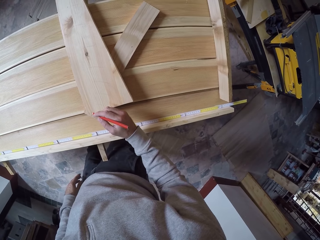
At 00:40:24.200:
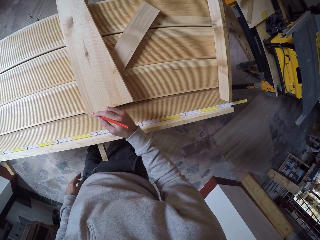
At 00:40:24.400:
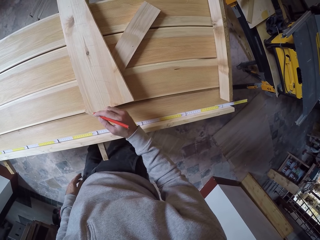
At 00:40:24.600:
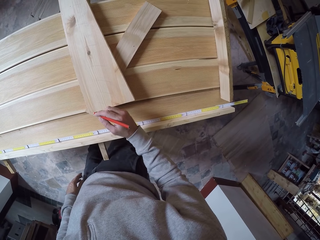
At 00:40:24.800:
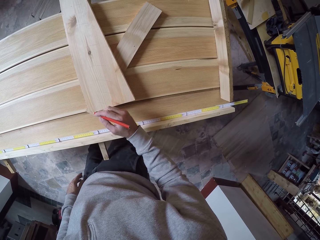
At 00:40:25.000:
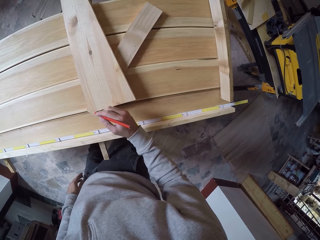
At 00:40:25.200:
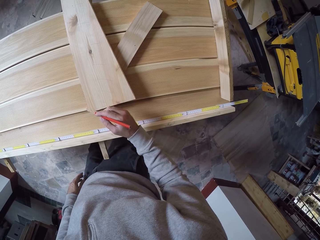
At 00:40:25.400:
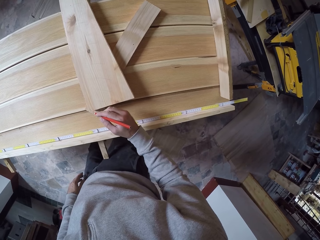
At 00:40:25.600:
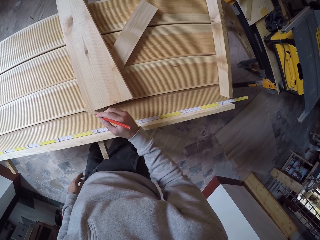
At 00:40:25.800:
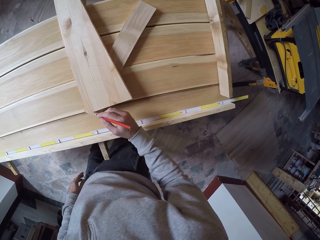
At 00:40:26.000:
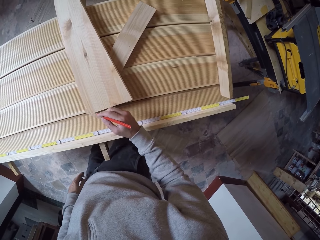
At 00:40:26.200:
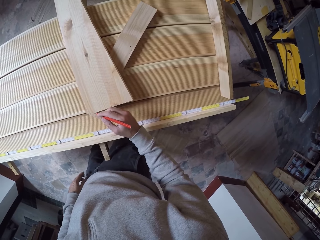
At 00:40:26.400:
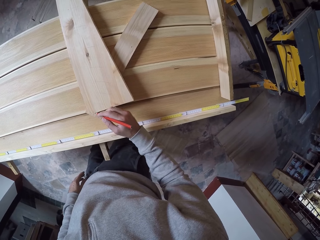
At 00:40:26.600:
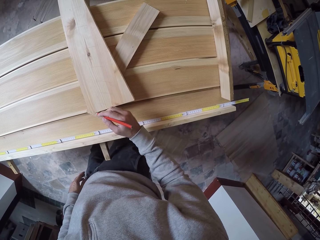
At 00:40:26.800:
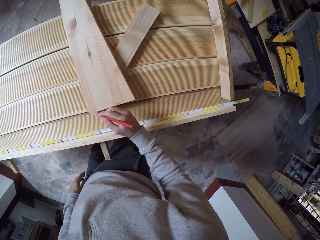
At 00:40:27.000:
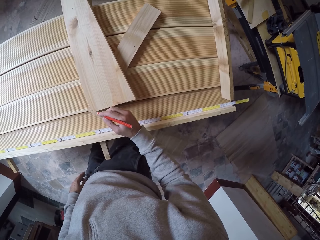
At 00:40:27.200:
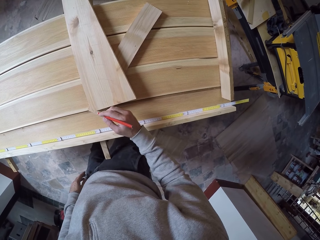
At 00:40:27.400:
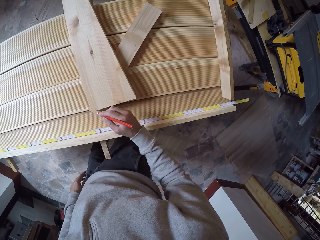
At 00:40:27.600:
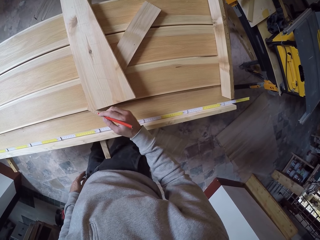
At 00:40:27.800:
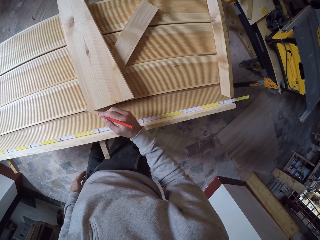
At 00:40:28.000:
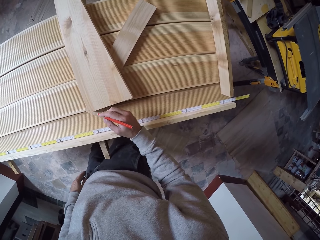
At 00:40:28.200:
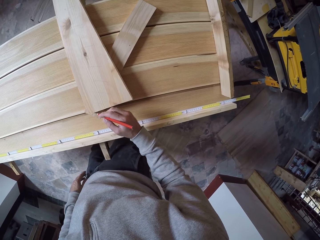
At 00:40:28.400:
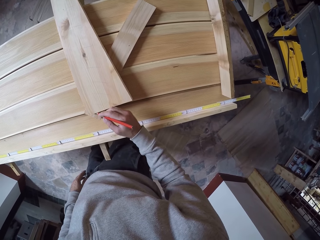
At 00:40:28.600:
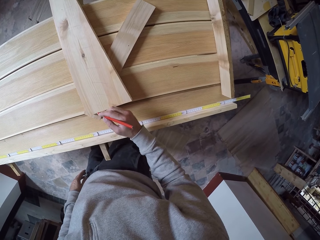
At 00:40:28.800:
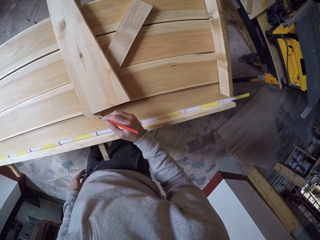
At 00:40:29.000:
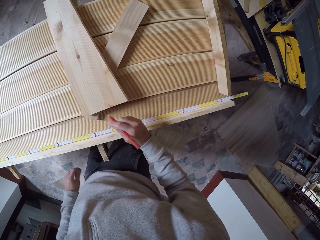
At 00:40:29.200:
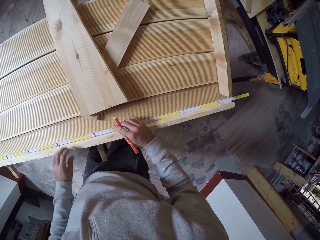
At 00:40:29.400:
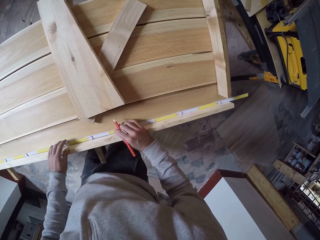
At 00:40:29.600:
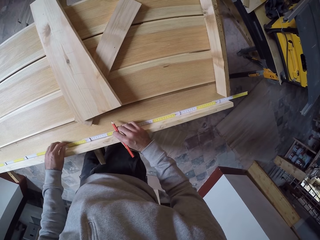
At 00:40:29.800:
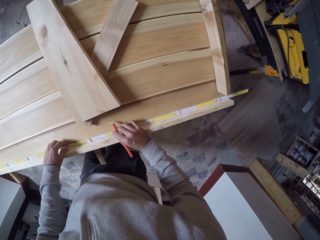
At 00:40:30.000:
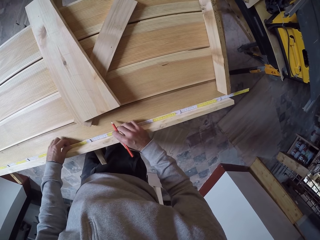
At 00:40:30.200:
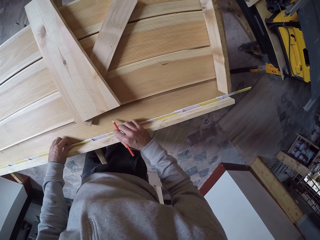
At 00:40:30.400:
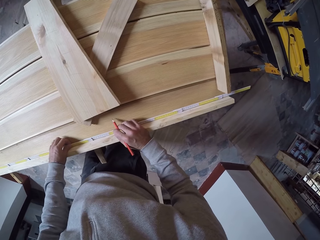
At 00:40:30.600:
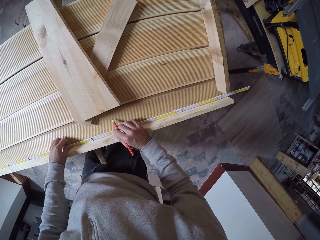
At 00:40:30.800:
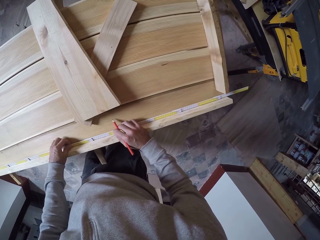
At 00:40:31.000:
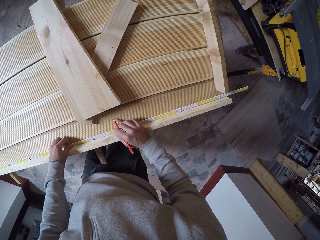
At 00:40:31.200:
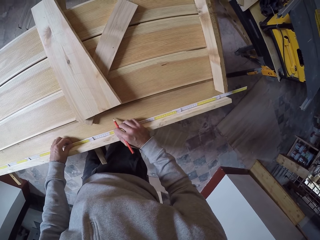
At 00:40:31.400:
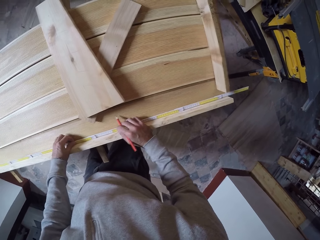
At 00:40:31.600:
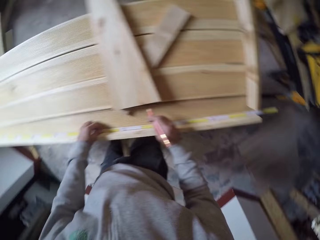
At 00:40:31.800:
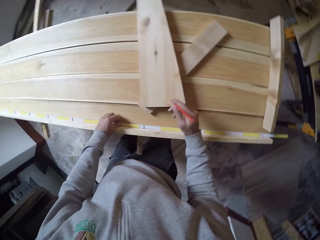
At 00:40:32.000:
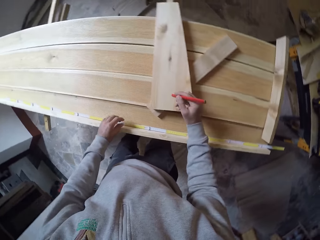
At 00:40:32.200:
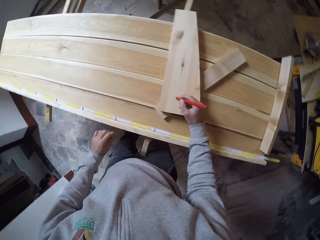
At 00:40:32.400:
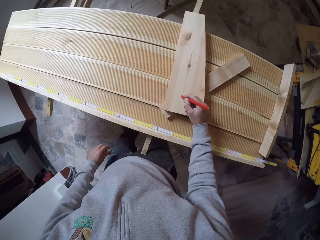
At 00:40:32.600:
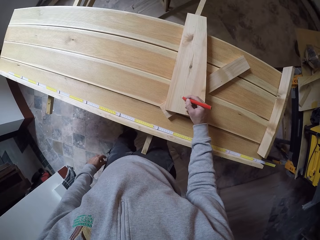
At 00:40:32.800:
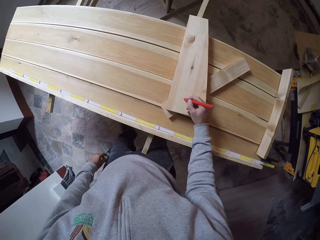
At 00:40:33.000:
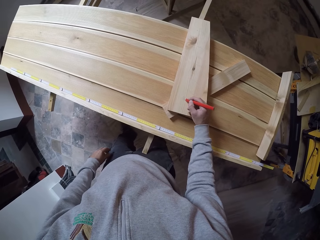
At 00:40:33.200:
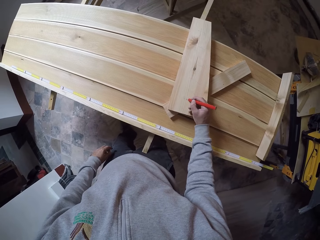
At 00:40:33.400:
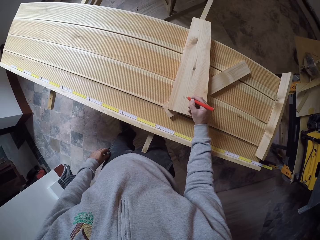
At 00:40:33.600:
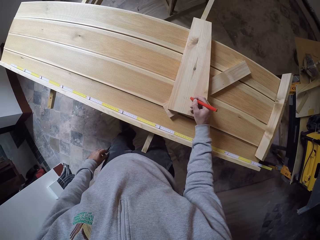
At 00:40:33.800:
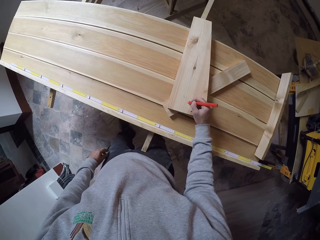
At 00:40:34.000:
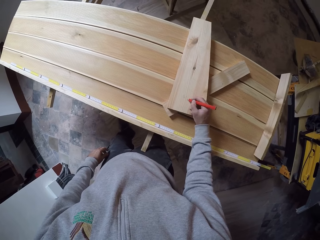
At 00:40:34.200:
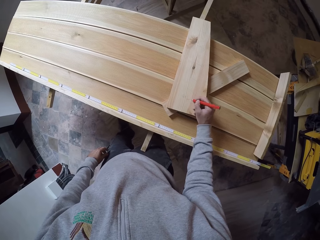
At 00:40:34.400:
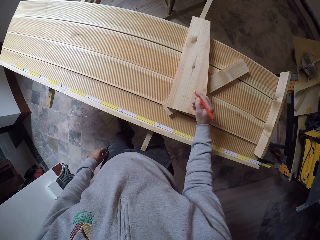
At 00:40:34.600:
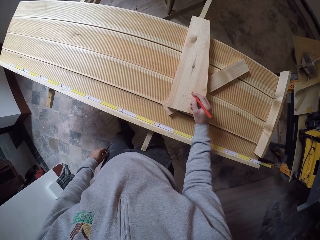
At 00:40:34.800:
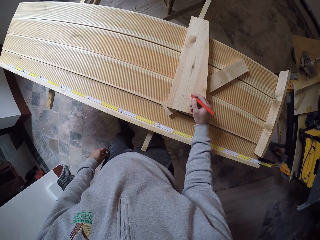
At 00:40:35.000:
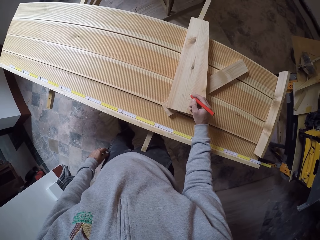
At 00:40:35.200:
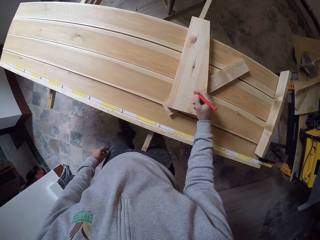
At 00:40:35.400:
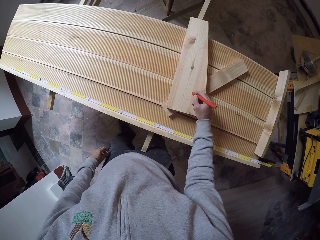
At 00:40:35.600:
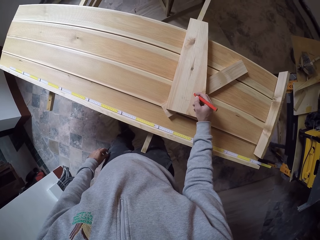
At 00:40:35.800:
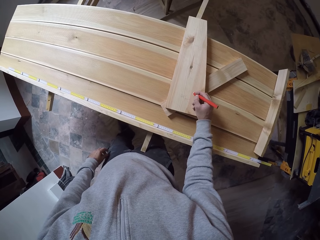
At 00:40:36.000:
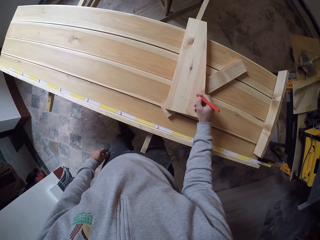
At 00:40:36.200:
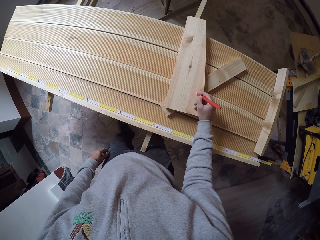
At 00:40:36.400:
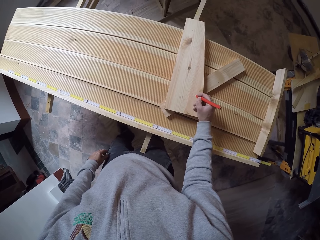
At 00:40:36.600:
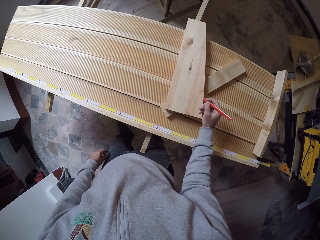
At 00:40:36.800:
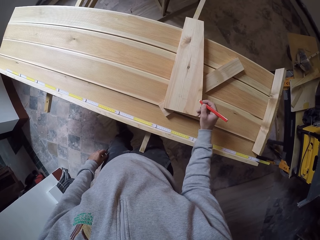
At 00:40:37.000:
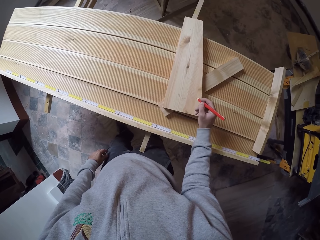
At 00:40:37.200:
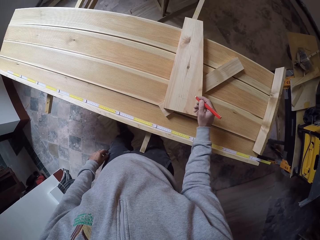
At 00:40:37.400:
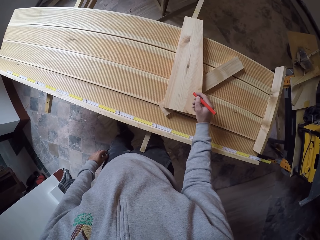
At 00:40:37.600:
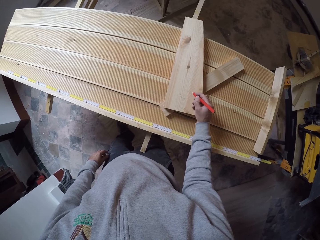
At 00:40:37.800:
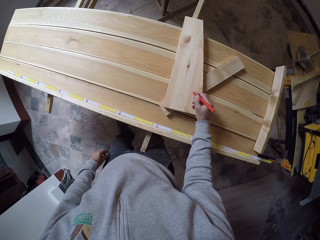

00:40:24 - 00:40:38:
The camera wearer stares at the table. They hold the ruler with both hands. They lift the right hand. They write on the wood.

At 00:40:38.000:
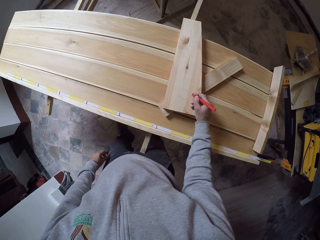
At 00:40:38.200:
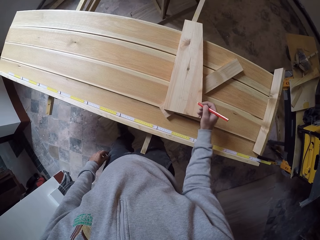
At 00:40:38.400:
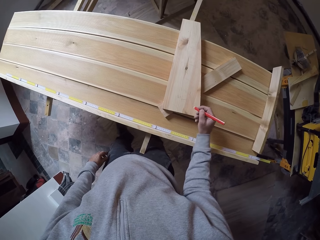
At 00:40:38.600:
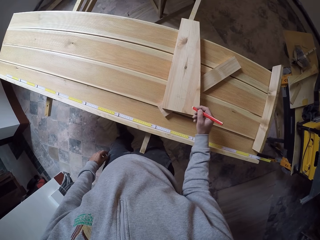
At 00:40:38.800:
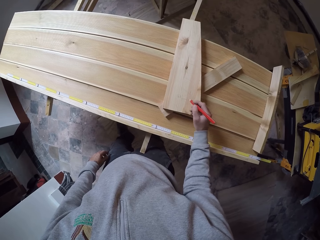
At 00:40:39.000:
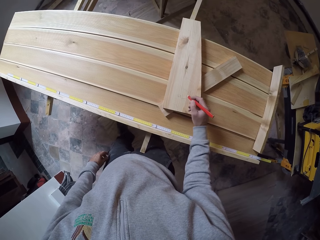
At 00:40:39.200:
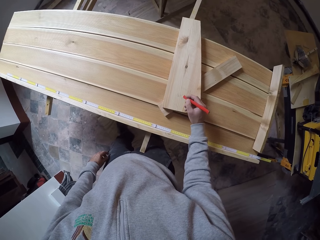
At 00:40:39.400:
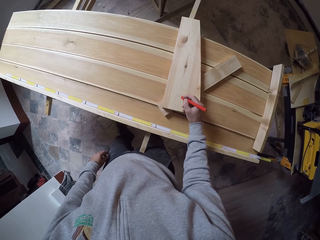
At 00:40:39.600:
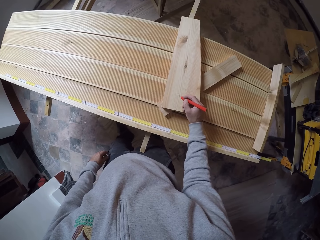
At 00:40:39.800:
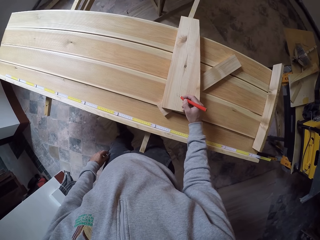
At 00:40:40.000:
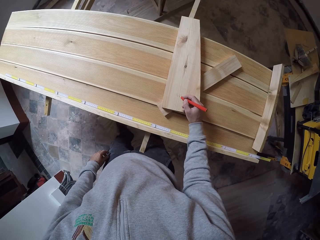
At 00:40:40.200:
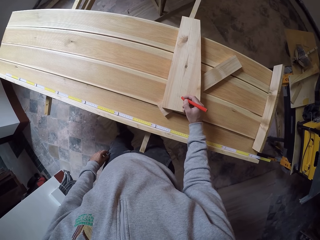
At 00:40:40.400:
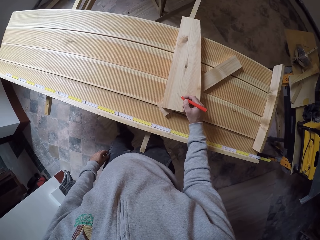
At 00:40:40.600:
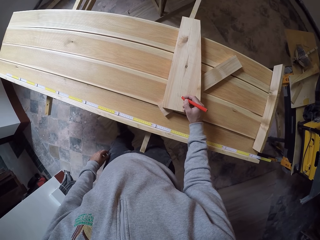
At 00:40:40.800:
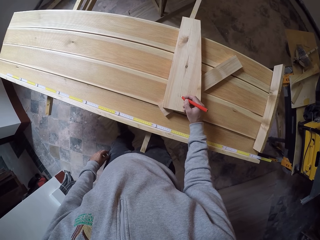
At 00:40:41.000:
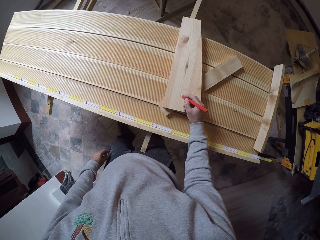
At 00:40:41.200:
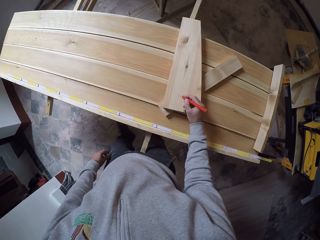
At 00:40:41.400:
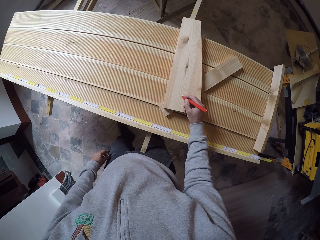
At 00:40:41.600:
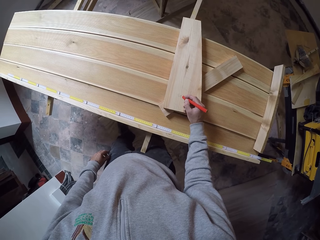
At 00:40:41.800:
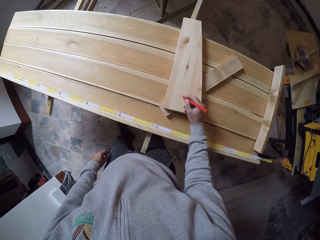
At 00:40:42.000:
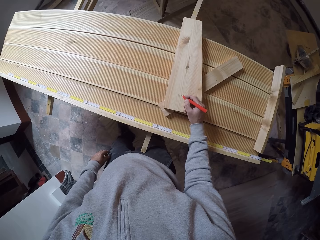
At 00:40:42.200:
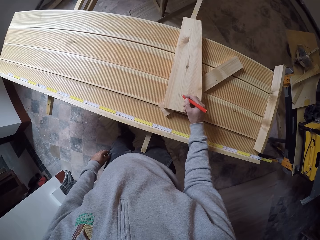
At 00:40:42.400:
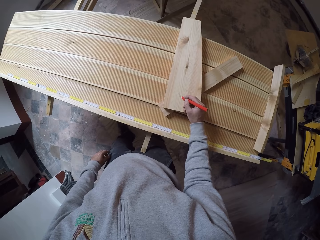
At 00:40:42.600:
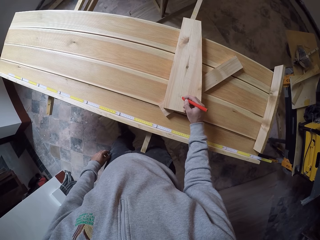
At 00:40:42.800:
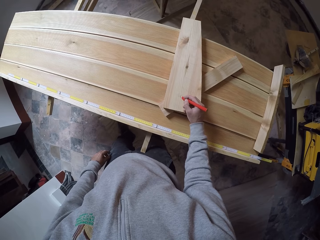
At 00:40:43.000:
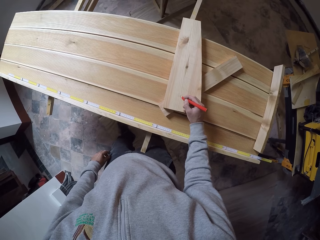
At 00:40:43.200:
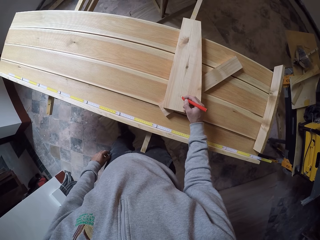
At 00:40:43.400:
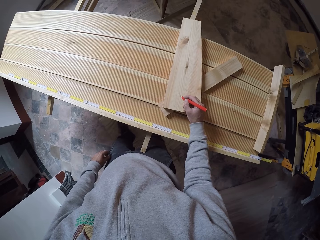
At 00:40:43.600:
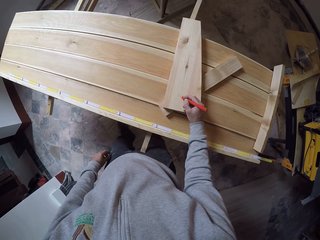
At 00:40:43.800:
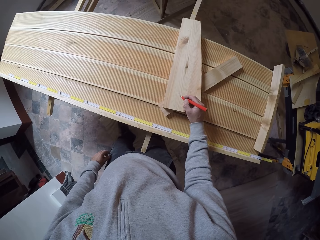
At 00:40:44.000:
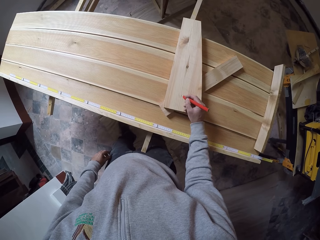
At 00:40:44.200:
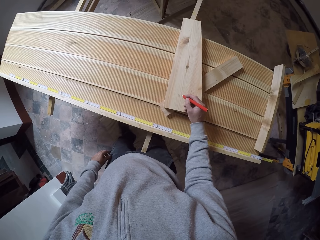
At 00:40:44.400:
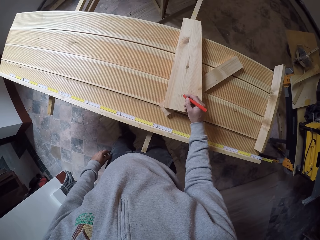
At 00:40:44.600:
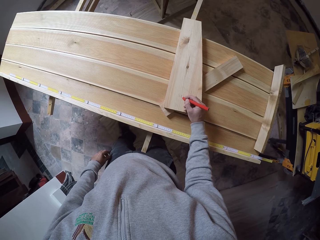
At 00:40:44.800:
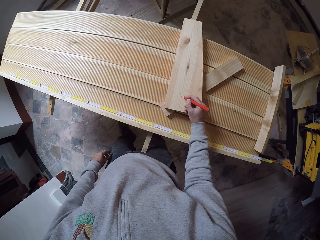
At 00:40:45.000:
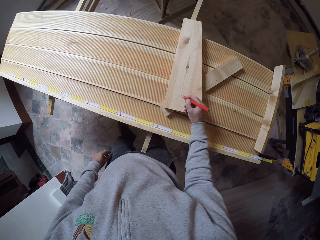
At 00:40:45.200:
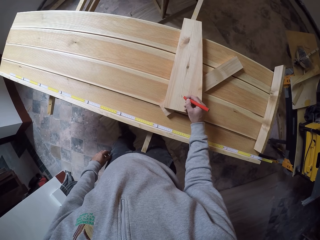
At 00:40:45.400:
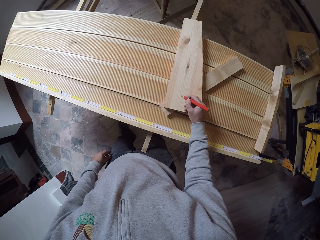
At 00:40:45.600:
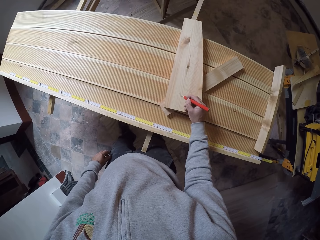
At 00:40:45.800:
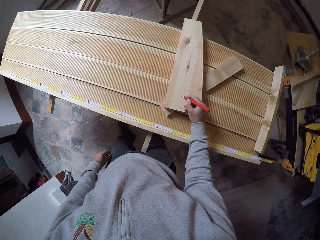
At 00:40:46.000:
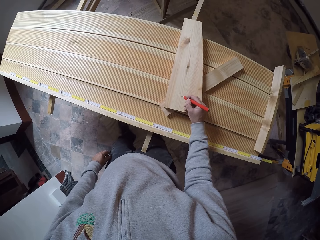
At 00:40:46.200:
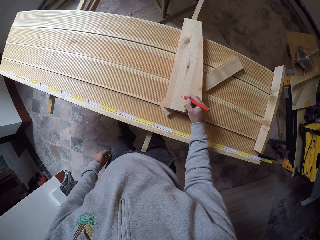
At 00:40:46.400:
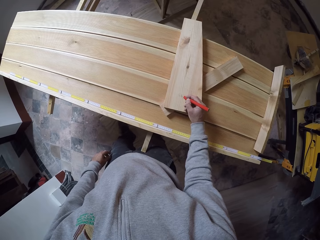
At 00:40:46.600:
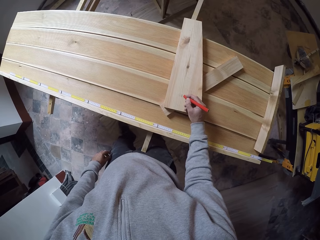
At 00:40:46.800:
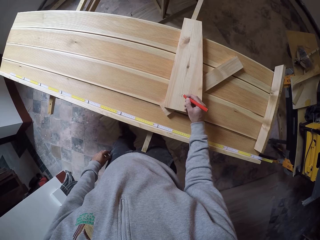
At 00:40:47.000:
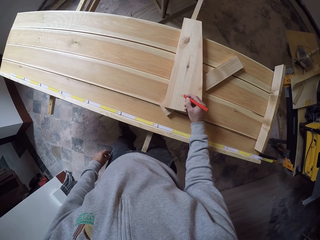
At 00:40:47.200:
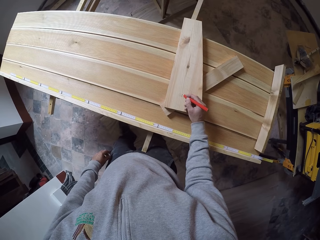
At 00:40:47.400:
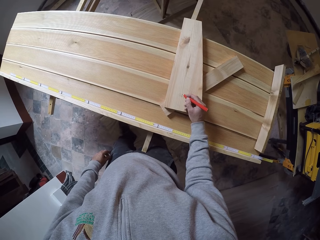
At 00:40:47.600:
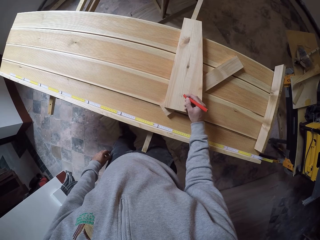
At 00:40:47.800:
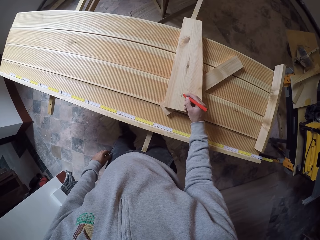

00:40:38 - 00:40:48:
The camera wearer writes on the wood. They write on the wood again.
